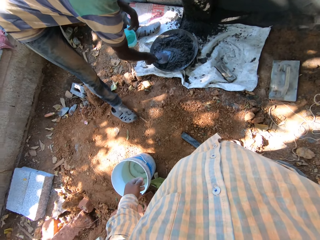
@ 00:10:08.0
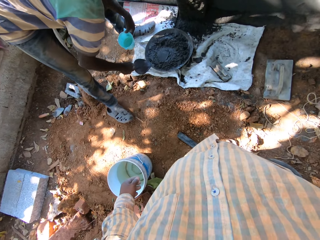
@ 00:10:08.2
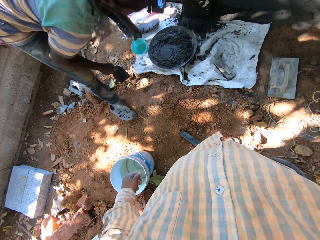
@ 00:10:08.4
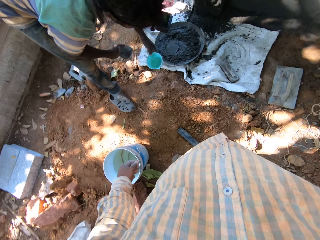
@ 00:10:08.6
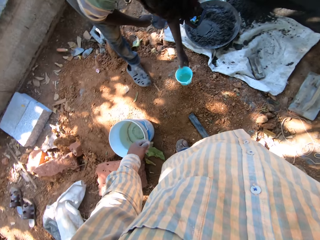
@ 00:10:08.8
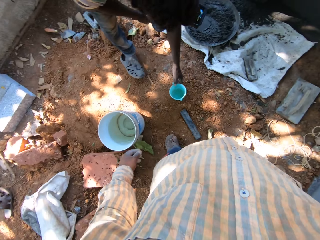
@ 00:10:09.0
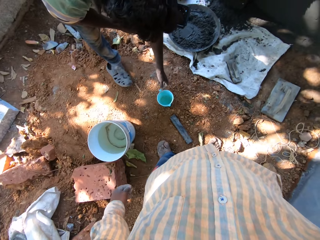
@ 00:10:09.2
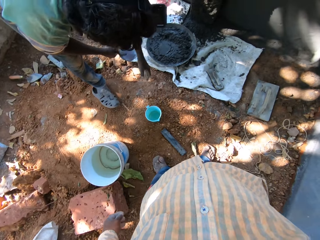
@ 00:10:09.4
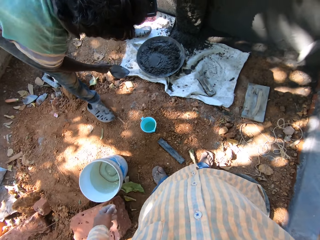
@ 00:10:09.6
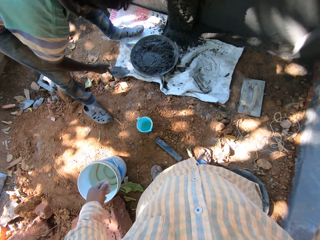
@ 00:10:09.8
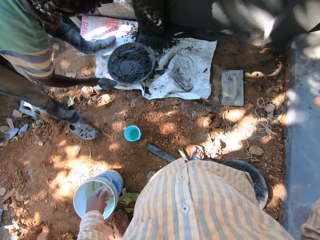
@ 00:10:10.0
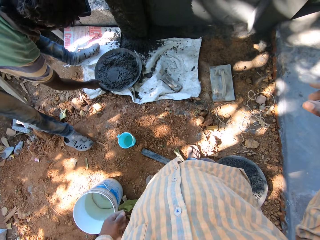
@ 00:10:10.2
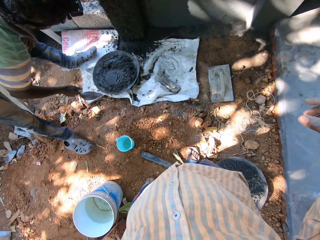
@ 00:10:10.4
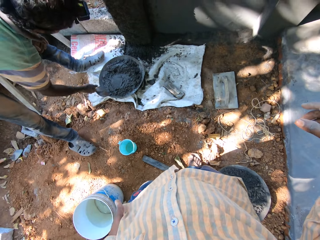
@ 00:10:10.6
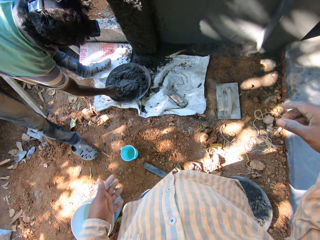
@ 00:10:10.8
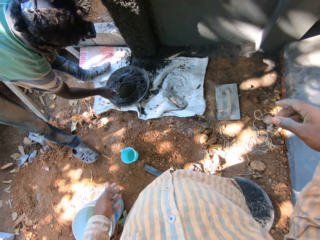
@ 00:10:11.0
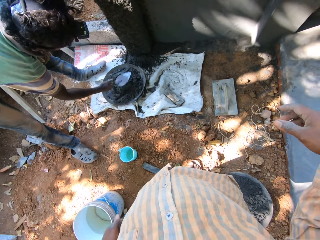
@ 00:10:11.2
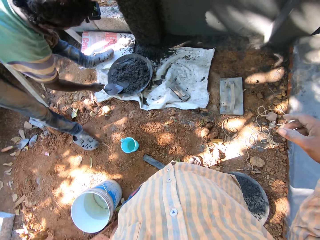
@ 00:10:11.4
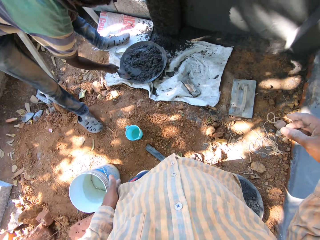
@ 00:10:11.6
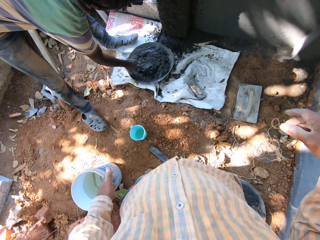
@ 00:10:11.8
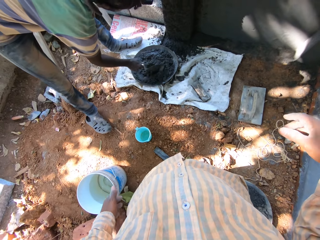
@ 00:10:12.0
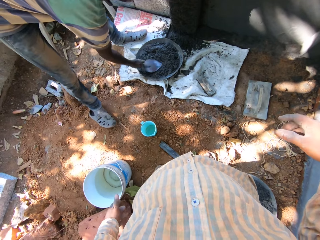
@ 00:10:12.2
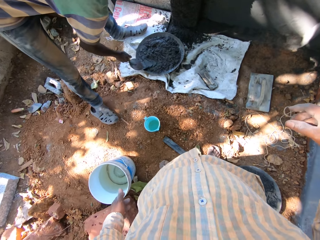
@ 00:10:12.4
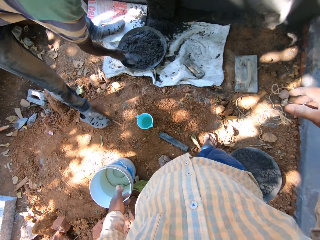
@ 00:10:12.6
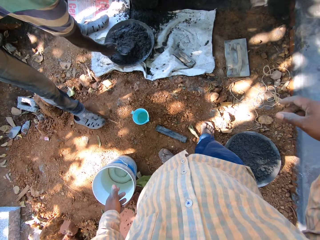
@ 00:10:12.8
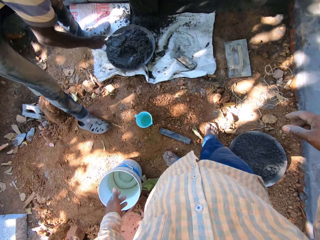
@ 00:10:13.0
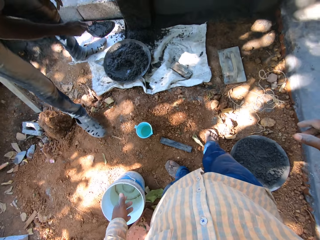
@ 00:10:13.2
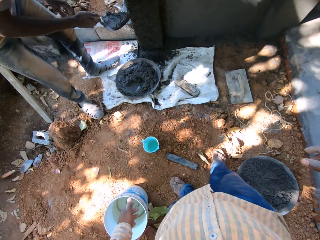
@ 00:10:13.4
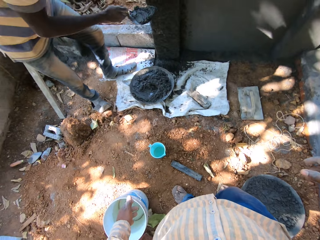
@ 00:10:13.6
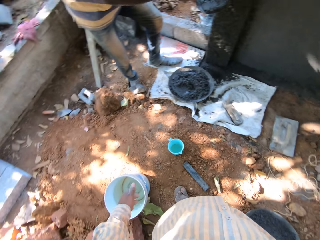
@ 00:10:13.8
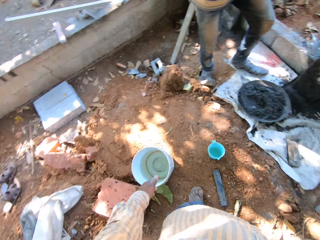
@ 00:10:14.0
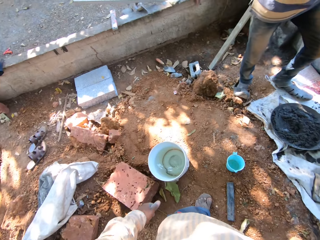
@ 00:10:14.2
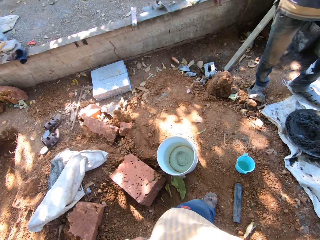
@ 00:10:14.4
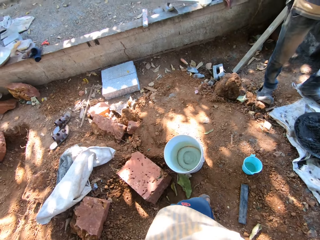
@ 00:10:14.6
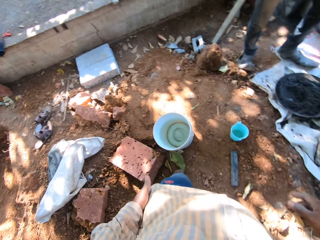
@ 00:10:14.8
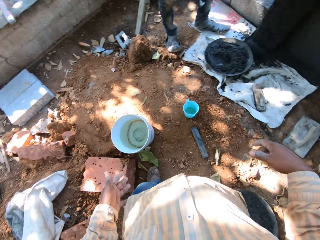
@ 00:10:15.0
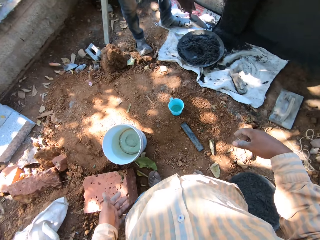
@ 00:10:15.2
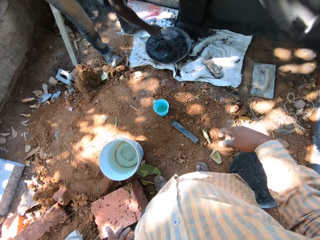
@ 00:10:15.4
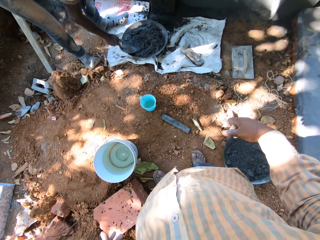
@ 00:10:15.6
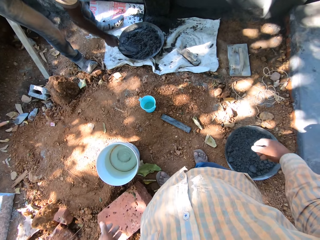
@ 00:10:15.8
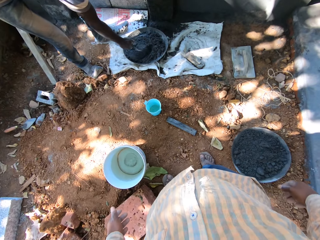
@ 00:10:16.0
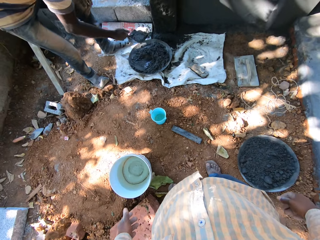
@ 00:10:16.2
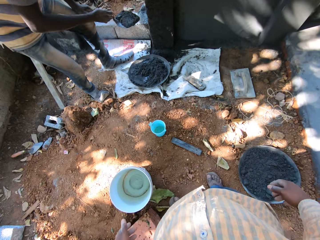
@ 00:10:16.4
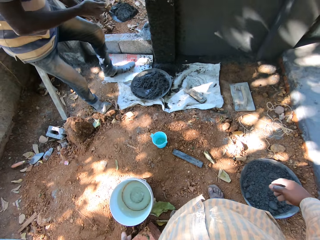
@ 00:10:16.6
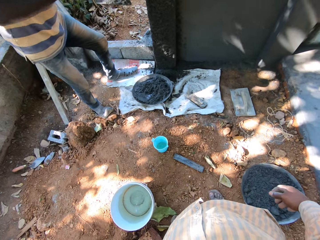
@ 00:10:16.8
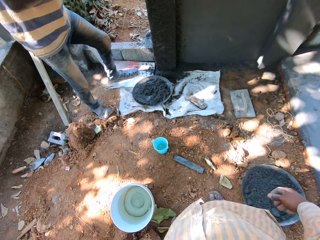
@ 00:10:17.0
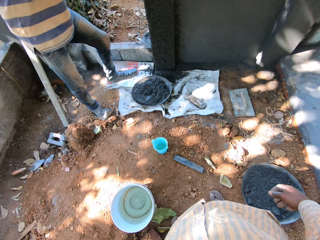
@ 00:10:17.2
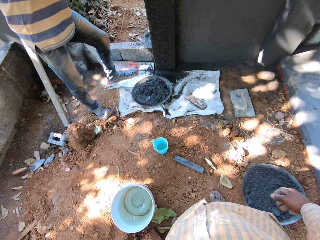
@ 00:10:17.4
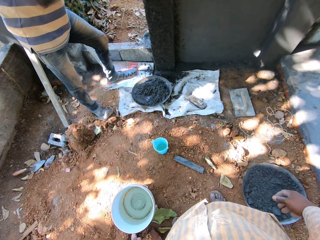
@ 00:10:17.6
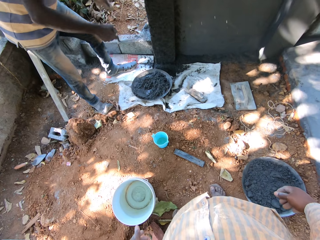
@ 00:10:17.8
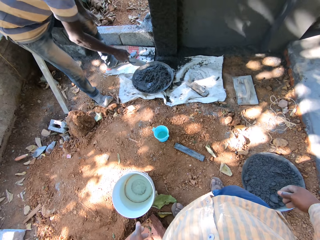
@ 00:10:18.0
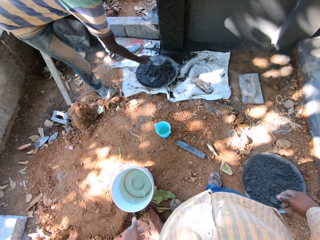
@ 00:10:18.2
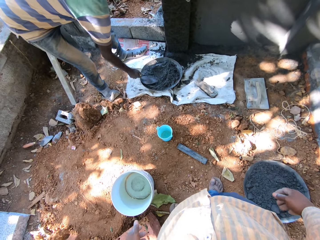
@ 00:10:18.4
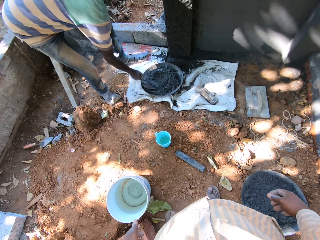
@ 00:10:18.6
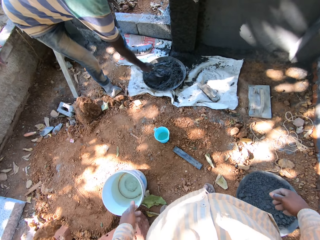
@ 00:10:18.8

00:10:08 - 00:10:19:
A man drops the mug on the ground. The man mixes the mortar and applies the cement mortar on the wall.

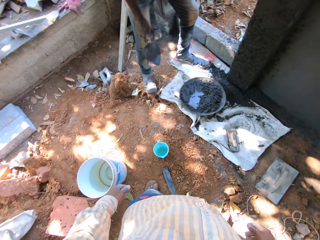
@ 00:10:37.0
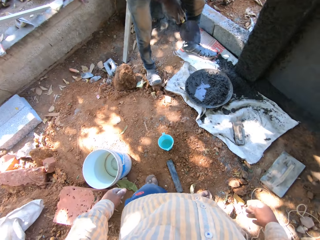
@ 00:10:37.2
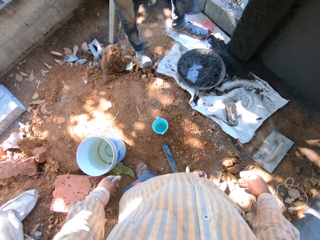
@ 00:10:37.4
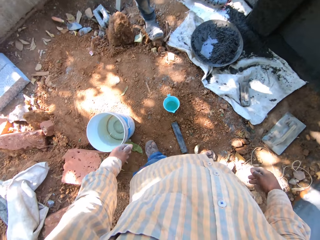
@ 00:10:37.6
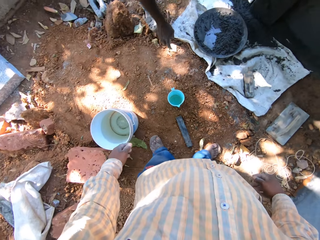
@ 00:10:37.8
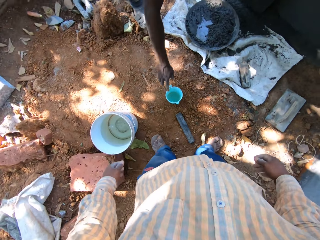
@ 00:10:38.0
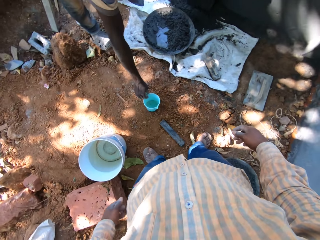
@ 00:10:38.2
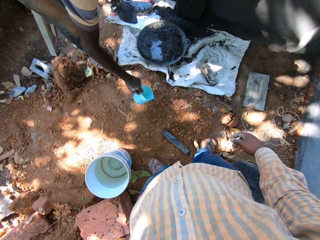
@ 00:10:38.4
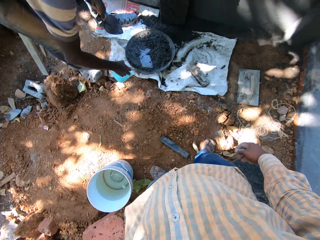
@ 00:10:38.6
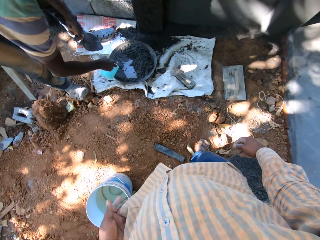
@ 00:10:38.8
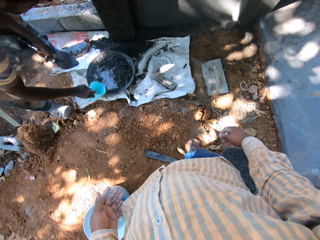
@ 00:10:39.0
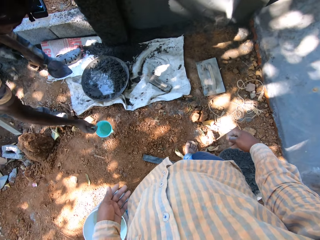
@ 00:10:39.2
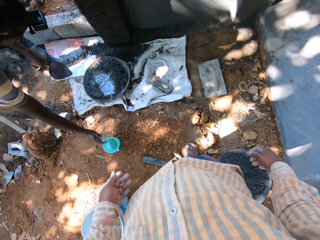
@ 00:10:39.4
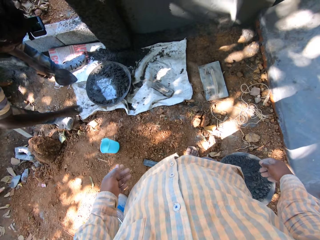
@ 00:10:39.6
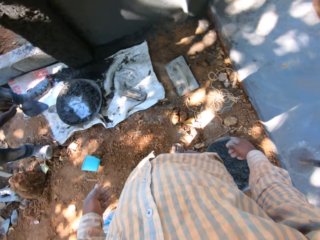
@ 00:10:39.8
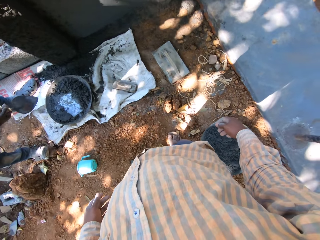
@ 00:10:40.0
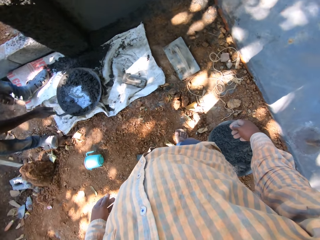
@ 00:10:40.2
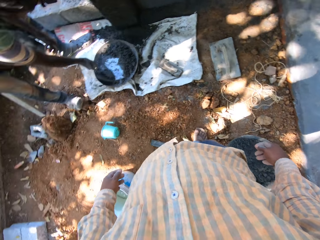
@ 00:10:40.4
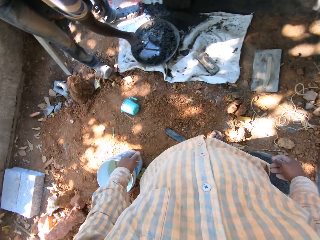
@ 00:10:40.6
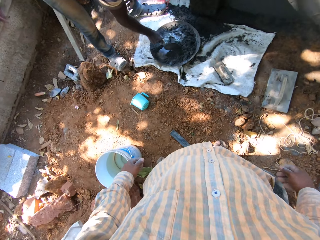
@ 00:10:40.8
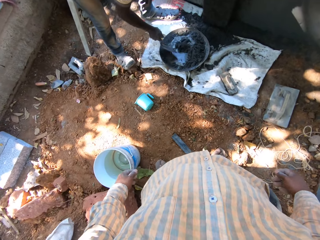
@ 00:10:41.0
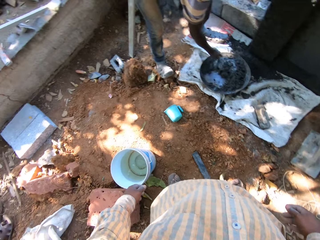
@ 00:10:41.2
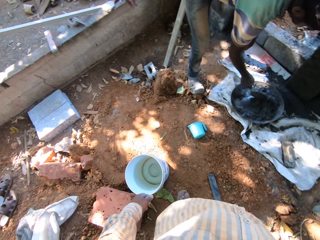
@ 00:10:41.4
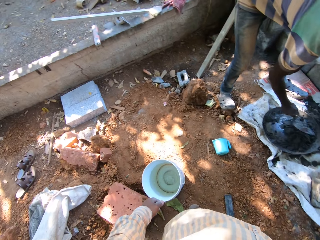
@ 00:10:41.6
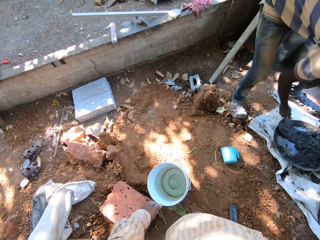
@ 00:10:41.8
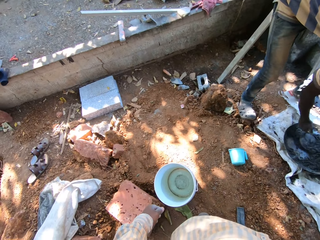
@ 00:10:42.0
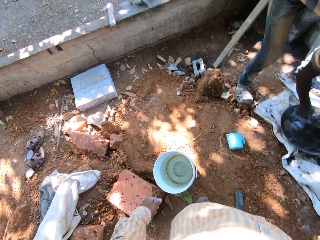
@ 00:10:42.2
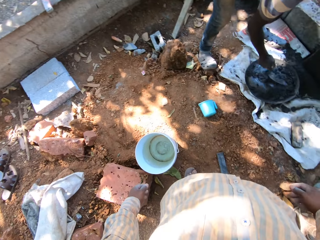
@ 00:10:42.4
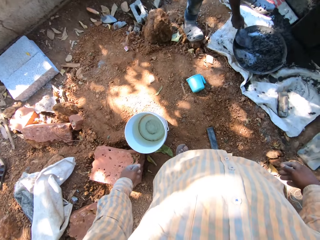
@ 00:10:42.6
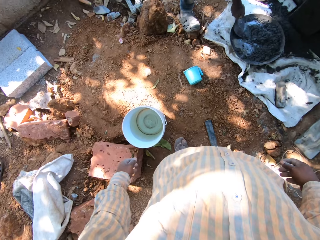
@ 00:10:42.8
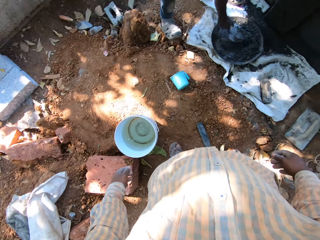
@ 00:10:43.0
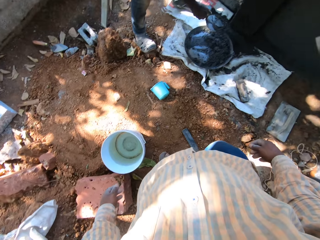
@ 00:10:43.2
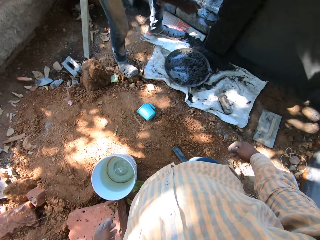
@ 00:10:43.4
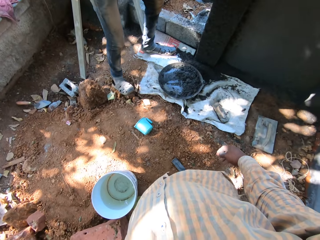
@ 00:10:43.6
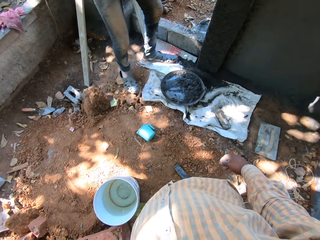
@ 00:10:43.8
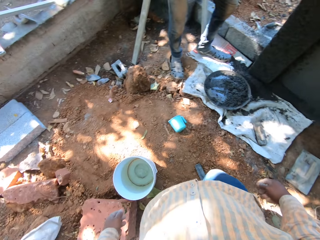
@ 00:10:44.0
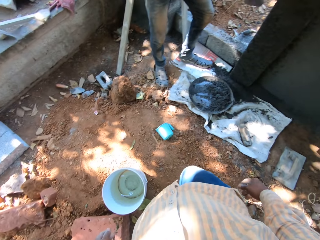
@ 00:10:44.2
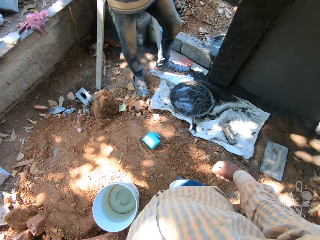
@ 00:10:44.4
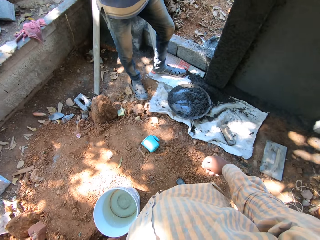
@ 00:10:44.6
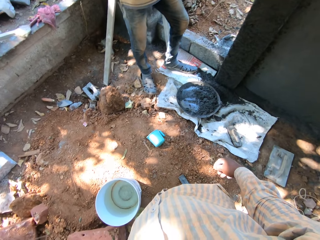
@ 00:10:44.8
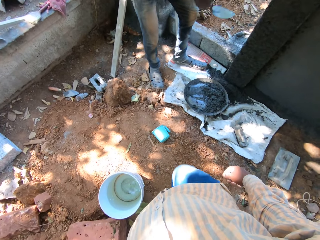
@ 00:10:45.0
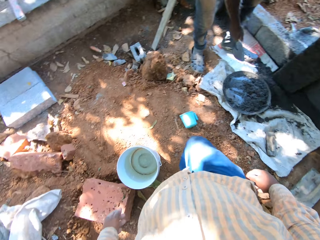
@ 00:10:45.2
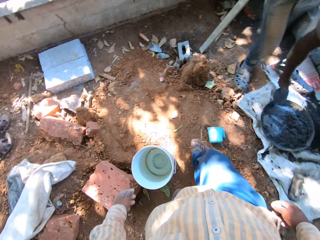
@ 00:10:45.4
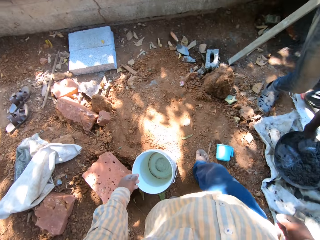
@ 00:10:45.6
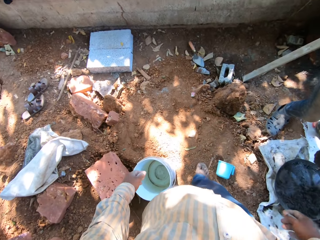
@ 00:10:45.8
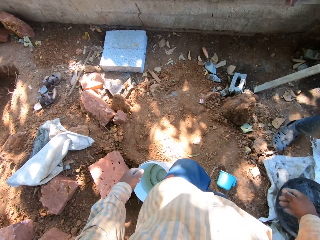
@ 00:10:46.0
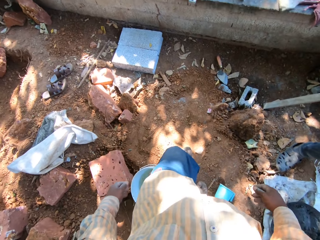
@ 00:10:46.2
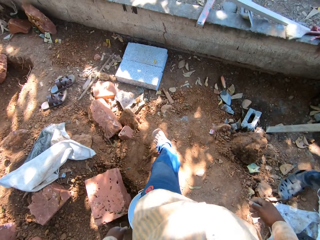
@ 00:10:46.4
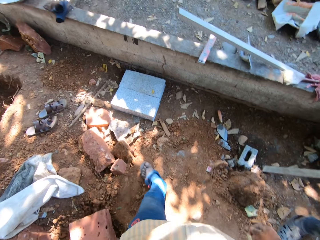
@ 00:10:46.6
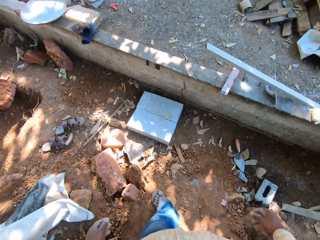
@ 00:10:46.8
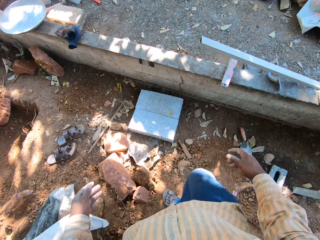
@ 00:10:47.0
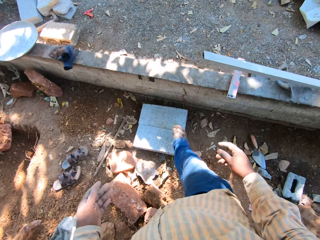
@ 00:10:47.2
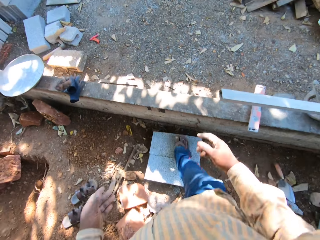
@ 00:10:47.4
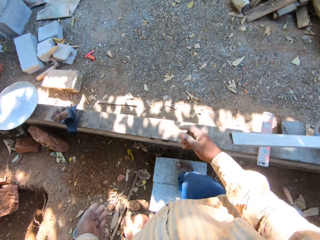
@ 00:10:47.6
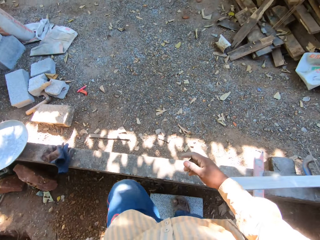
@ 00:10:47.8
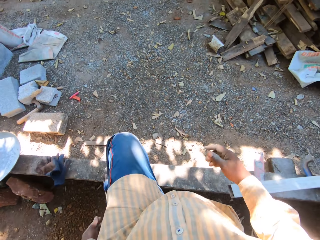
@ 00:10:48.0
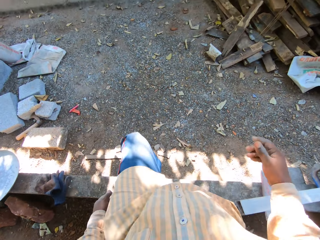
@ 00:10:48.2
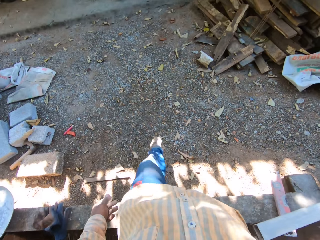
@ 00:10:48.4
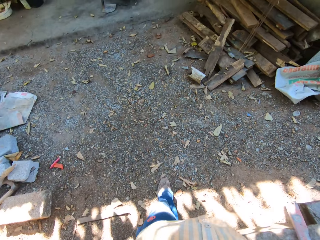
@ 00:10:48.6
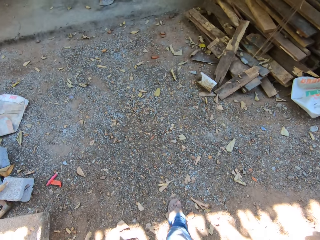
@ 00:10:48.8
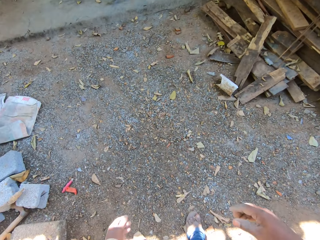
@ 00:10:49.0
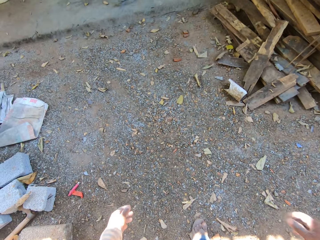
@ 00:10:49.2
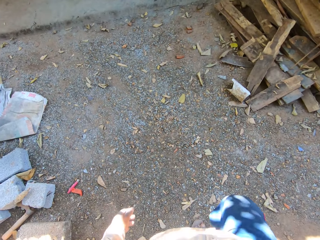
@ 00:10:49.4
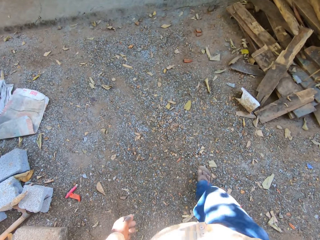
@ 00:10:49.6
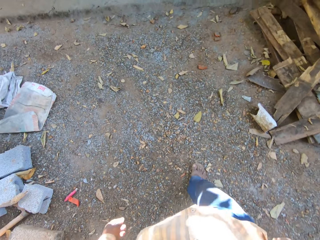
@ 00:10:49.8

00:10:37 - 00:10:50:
A man picks up a mug, pours water and drops the mug. The man mixes the mortar and applies the cement mortar on the wall. The camera wearer walks.
